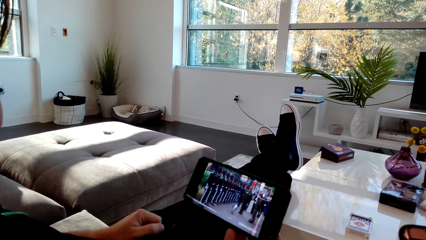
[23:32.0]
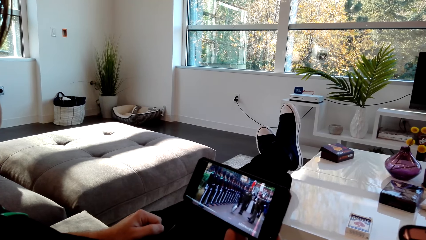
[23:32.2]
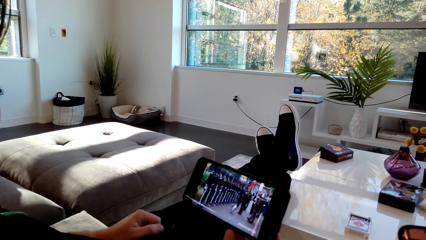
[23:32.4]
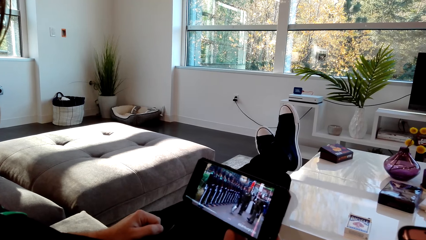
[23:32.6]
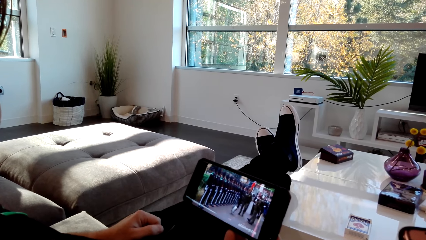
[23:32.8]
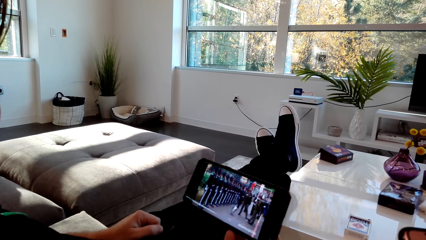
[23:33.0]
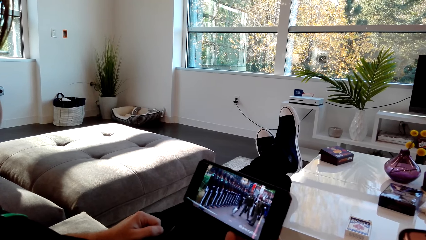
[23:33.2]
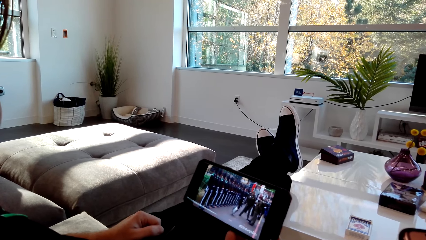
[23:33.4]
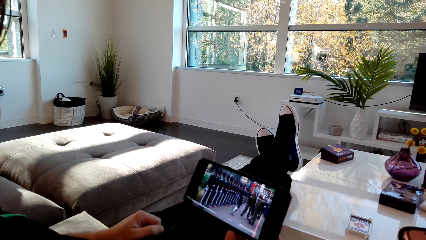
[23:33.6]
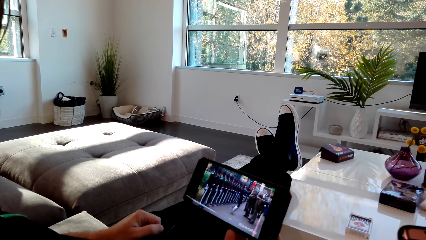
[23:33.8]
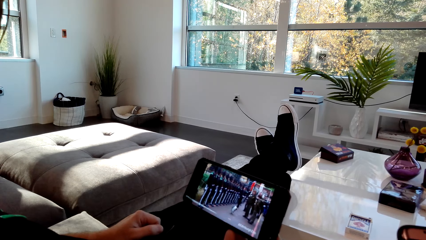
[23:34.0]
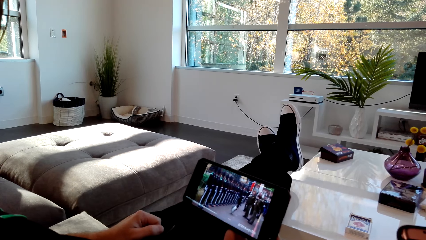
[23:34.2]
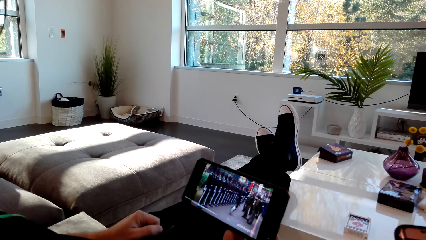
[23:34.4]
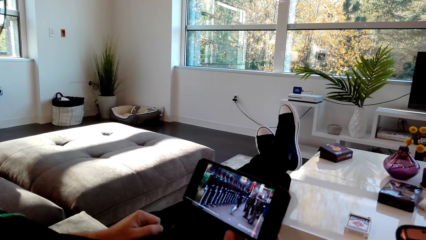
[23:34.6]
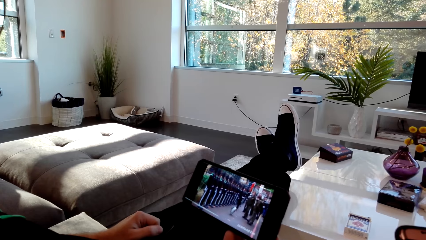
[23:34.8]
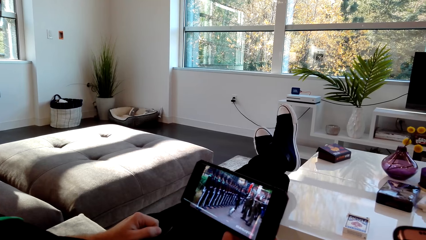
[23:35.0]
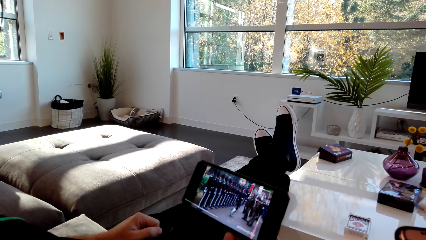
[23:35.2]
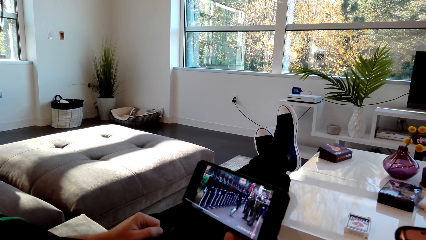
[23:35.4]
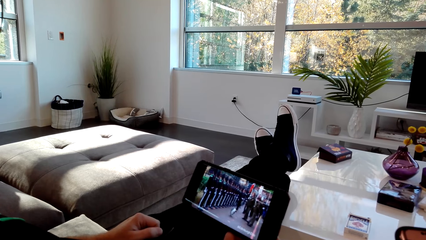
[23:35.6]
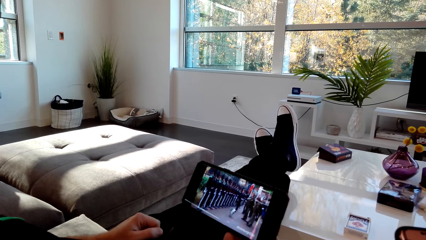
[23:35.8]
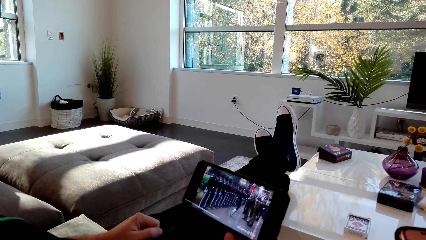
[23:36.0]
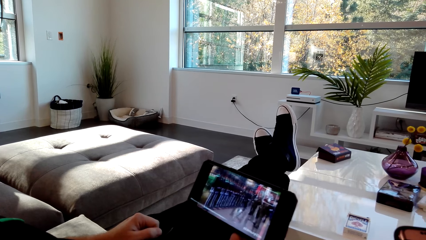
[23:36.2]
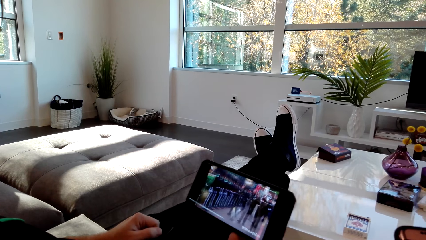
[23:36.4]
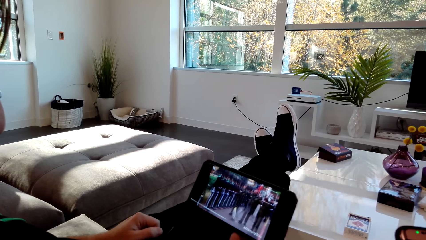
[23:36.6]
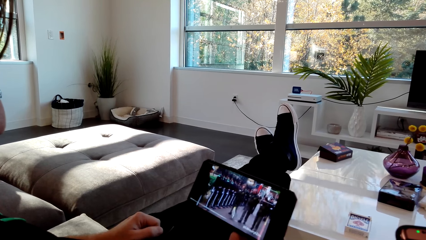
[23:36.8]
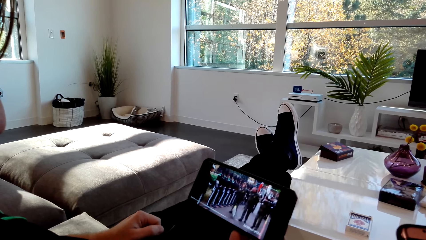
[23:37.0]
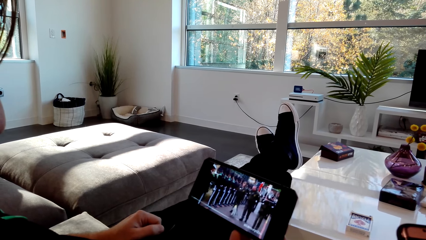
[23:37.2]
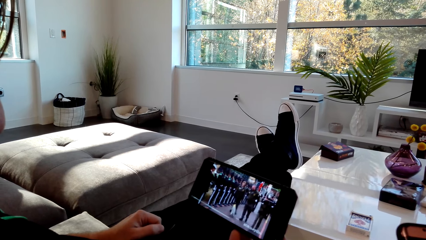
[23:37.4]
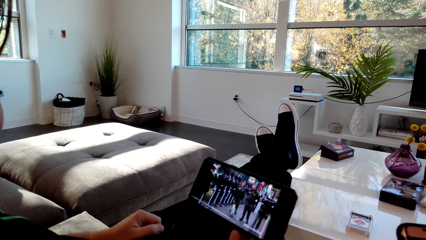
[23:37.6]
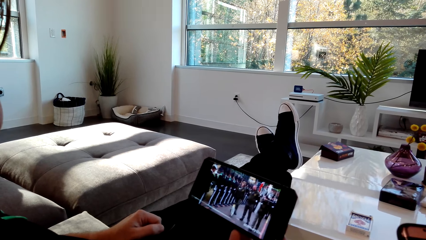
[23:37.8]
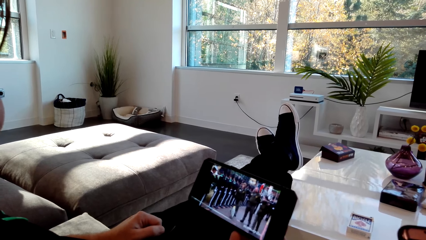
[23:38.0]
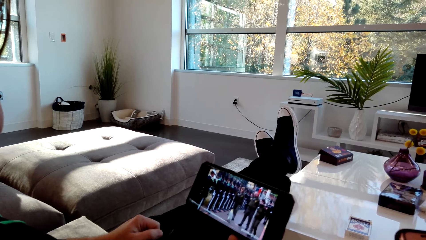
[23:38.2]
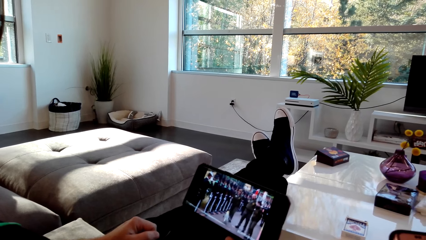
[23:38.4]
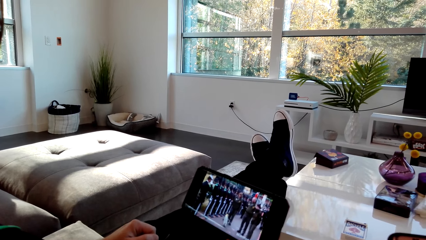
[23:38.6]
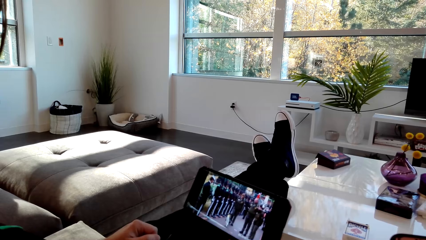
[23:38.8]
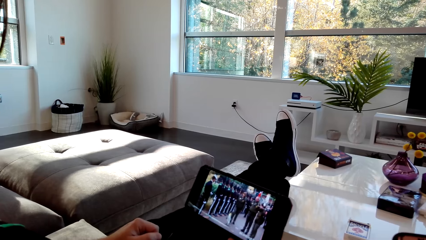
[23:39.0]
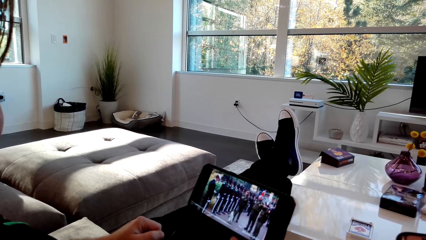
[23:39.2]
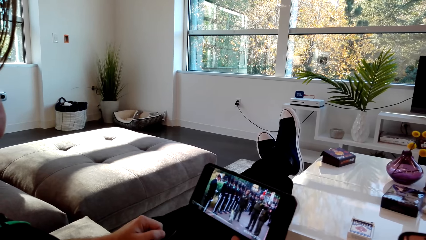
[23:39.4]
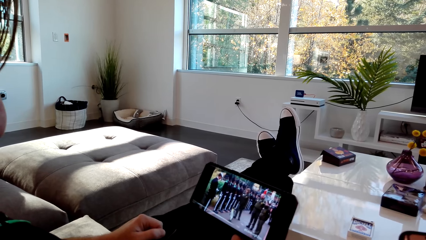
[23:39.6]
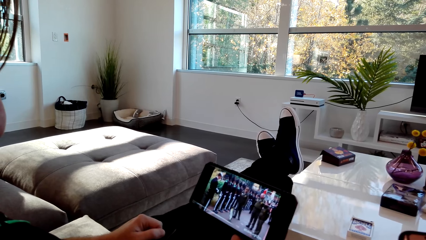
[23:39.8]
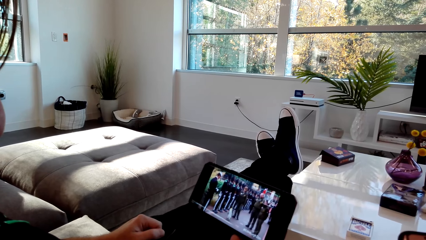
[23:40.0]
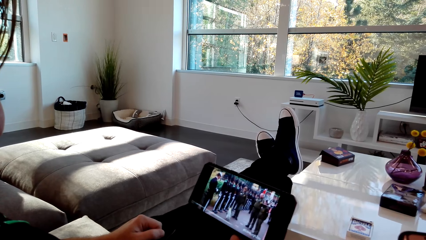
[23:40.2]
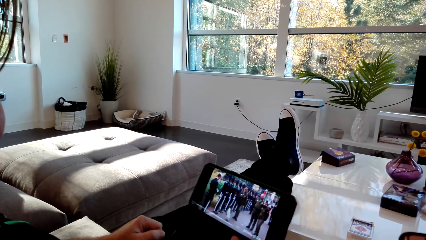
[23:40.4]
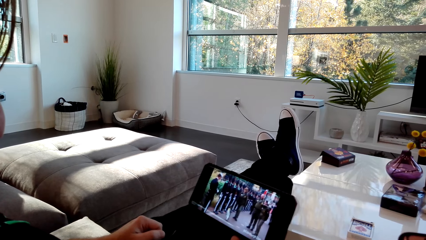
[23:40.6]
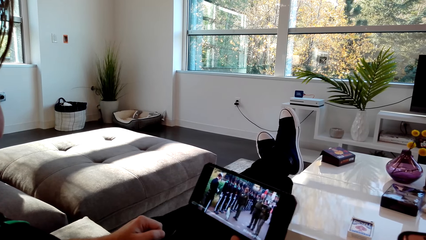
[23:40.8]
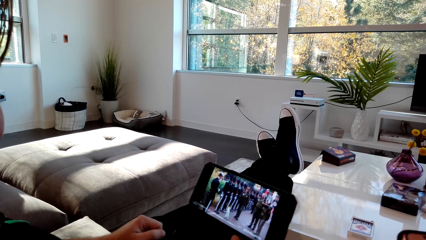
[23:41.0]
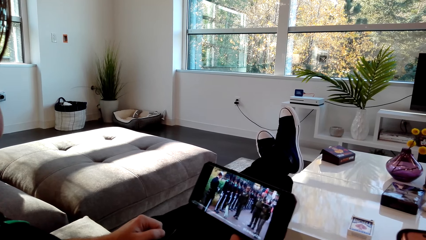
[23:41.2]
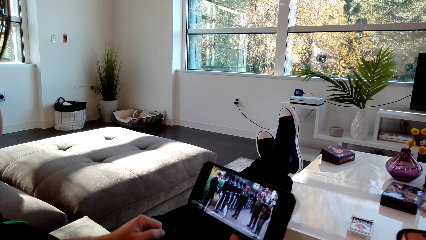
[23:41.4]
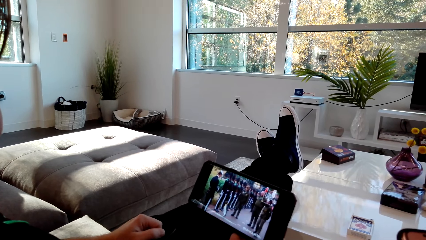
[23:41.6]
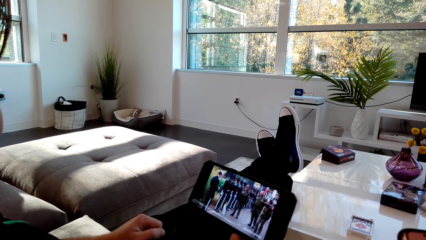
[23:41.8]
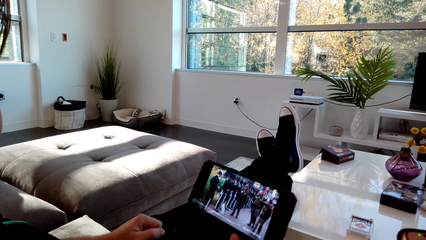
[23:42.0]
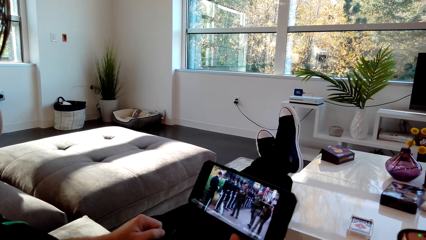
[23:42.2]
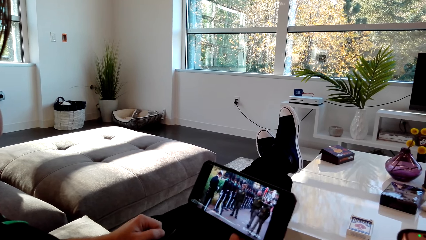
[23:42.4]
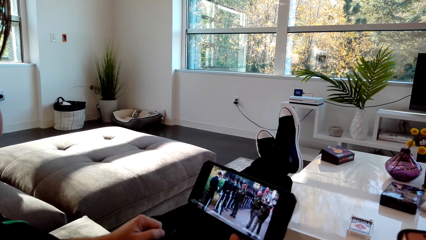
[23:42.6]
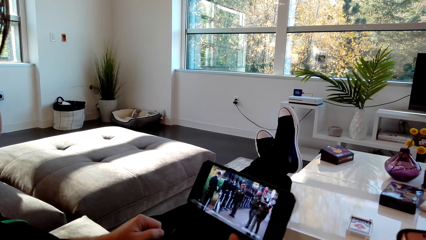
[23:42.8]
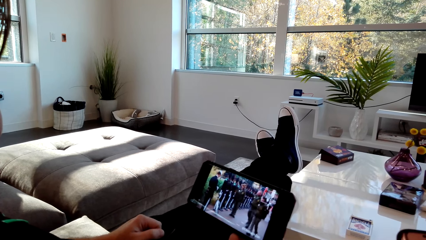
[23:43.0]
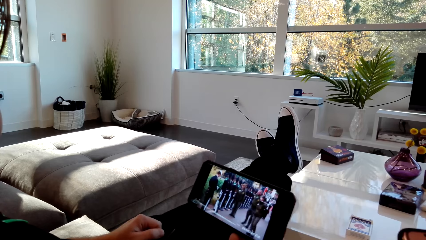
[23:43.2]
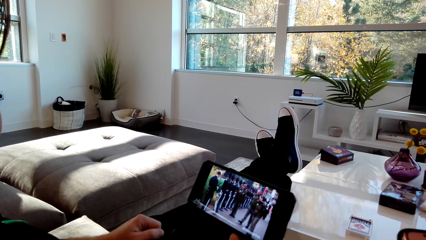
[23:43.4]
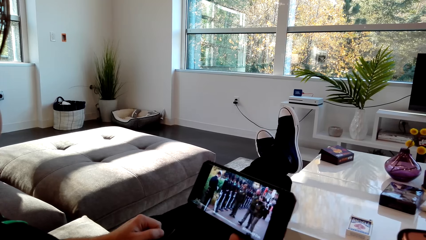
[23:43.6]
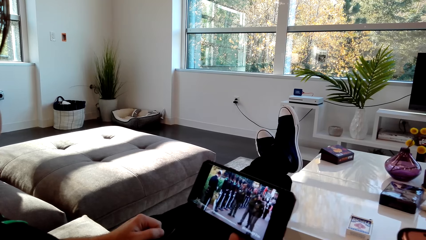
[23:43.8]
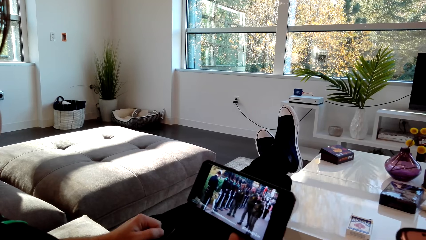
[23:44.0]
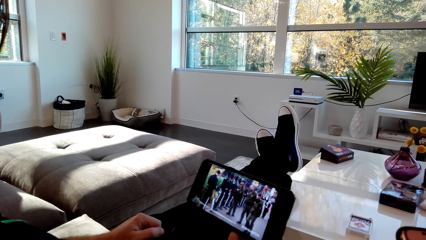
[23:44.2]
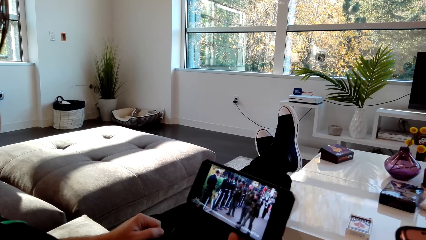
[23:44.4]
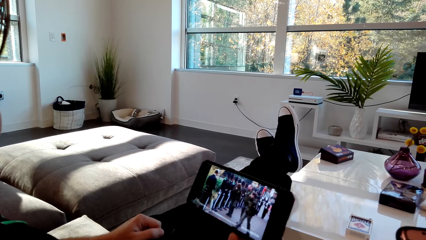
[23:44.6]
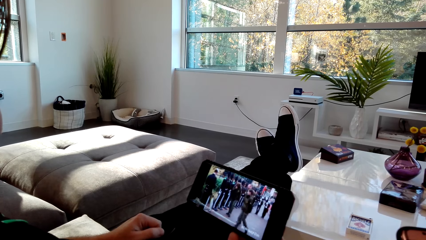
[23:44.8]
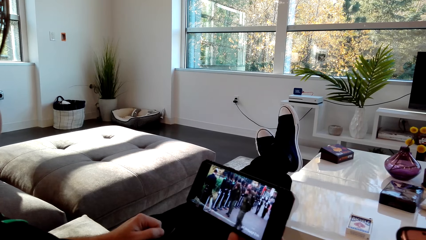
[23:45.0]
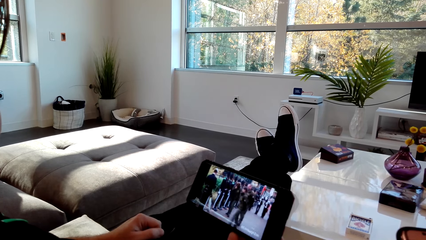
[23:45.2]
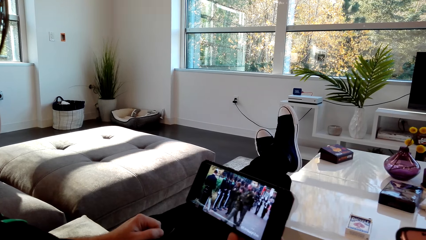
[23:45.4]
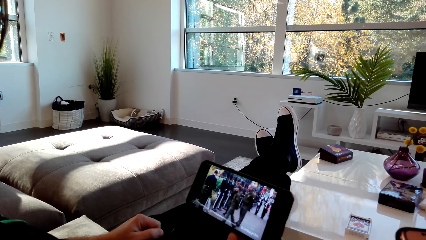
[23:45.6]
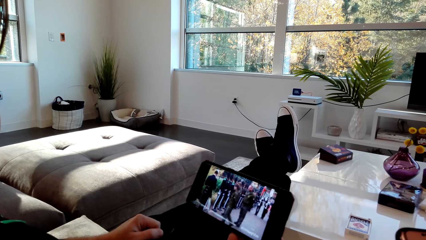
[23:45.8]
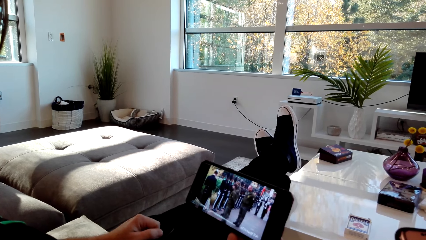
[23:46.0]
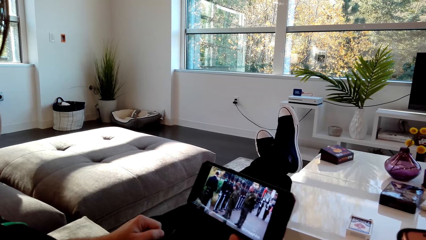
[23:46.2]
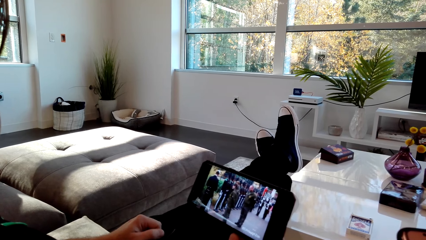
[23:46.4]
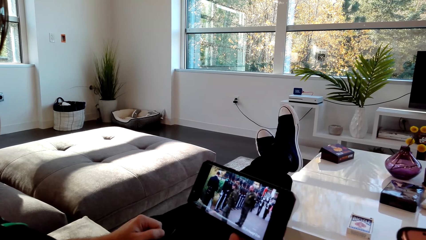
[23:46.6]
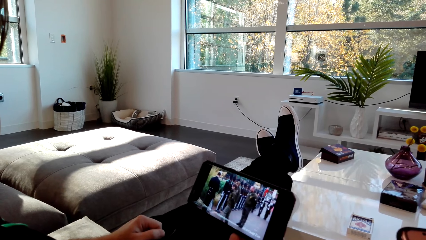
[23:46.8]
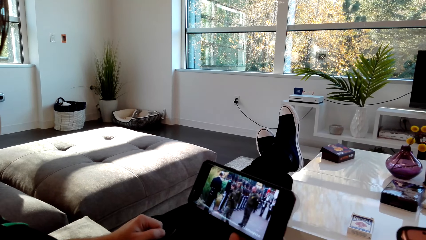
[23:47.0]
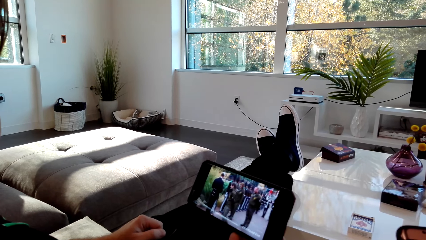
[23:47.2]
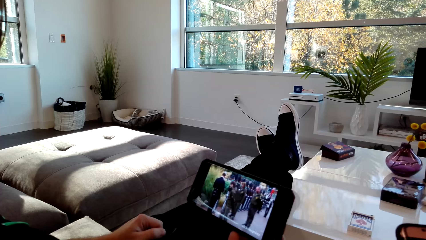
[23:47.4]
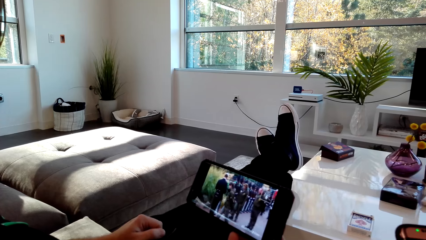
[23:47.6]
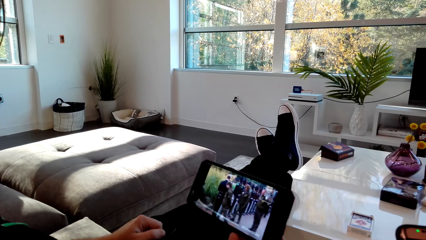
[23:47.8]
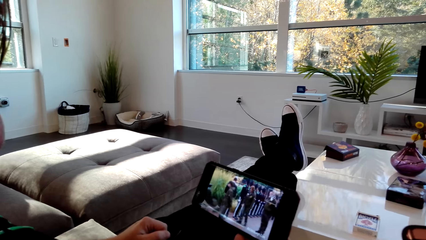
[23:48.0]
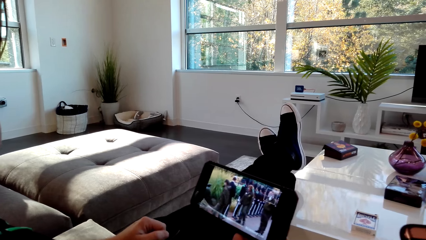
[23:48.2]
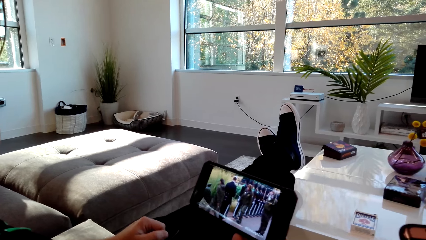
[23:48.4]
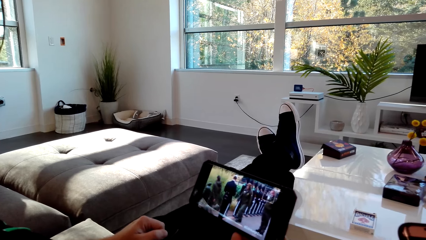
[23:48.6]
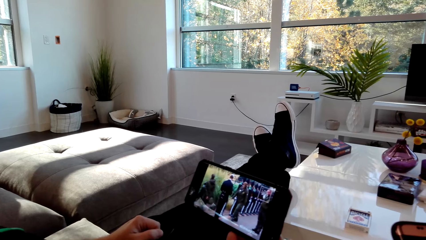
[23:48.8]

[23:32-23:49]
A person dialogs with the camera wearer. The camera wearer watches a video on a phone.
